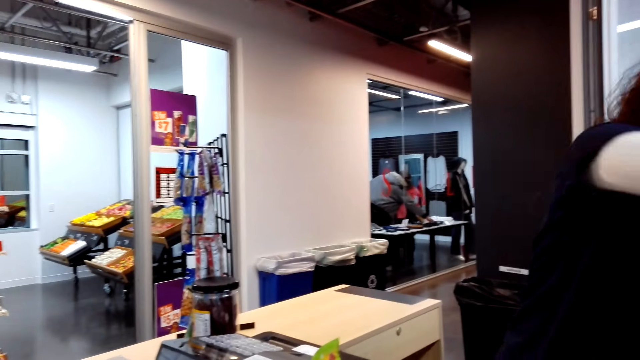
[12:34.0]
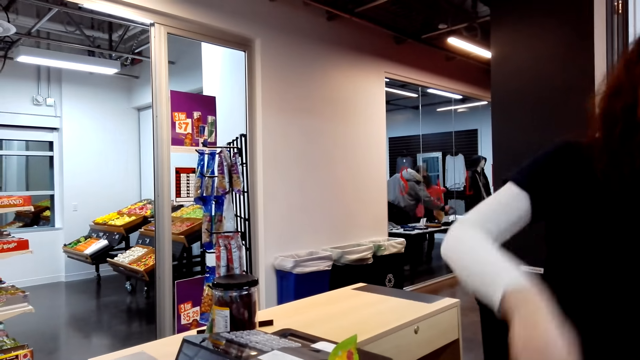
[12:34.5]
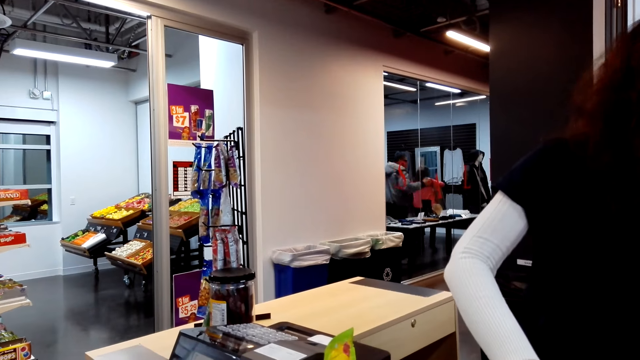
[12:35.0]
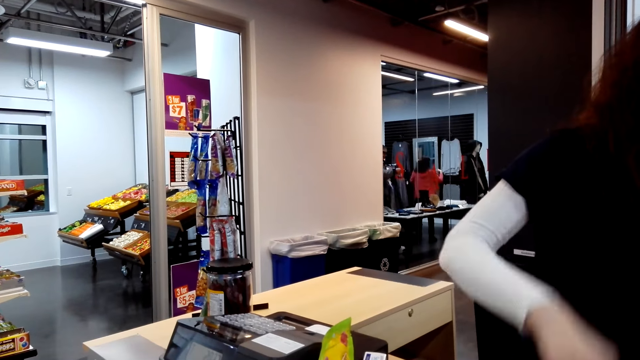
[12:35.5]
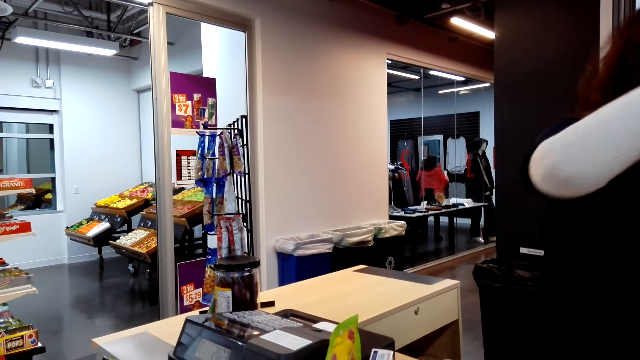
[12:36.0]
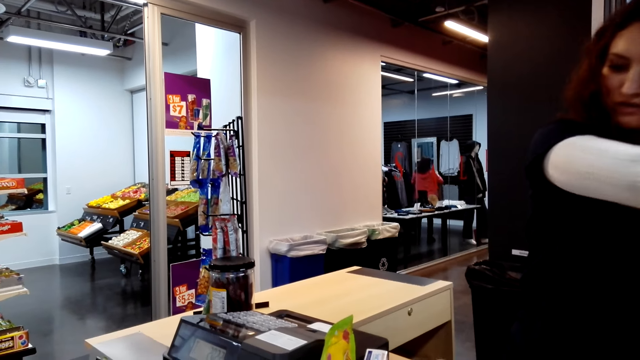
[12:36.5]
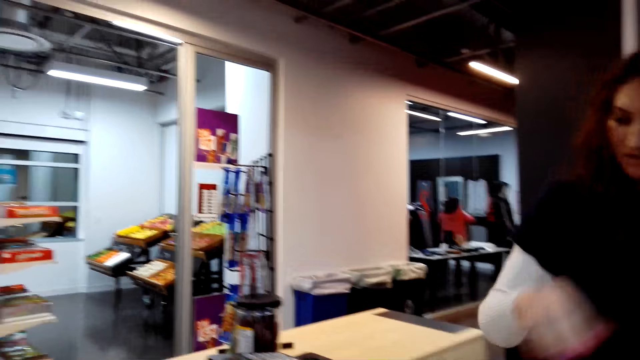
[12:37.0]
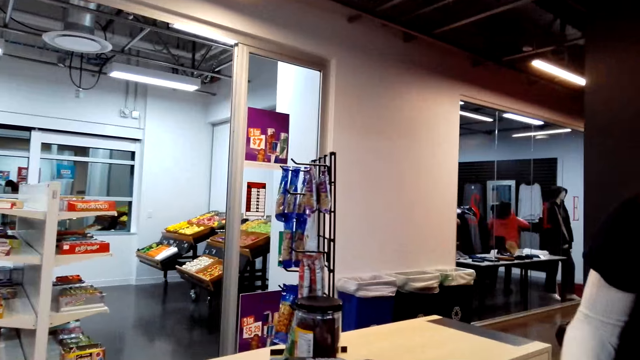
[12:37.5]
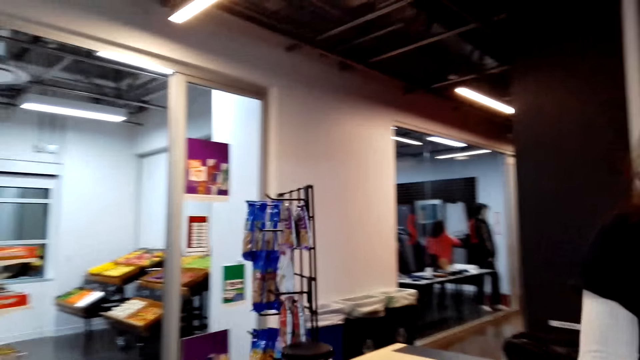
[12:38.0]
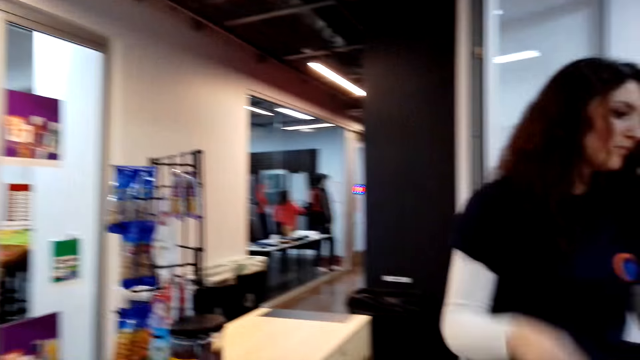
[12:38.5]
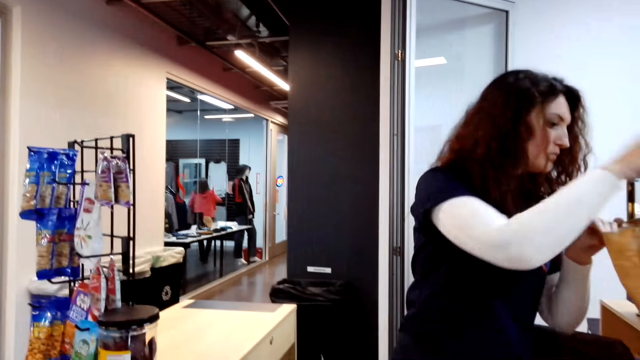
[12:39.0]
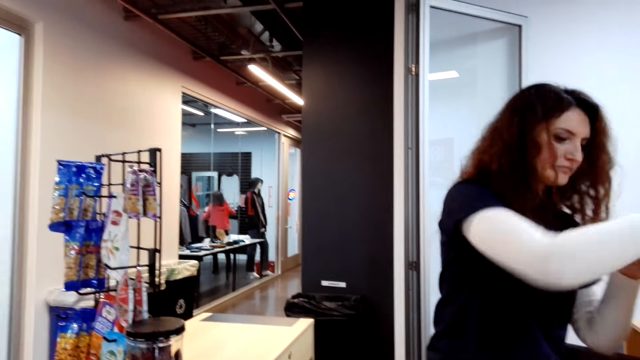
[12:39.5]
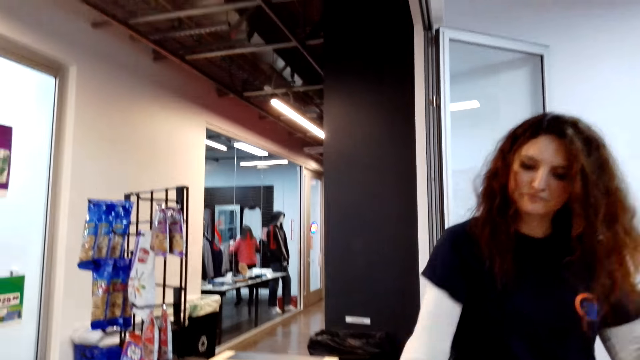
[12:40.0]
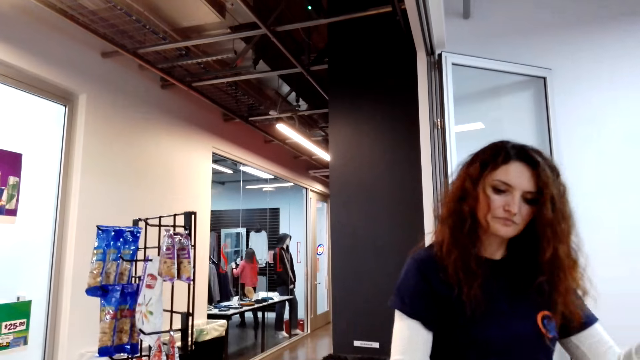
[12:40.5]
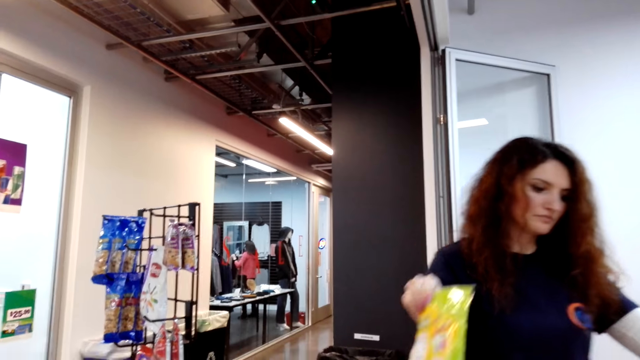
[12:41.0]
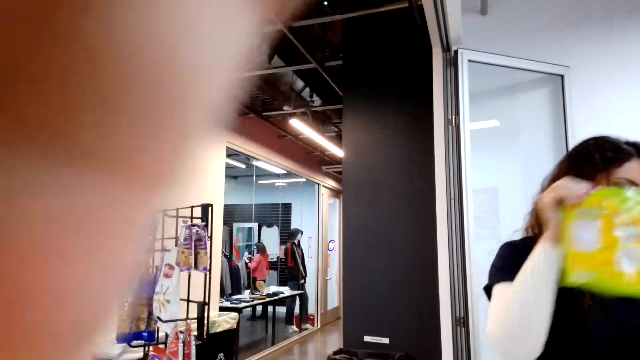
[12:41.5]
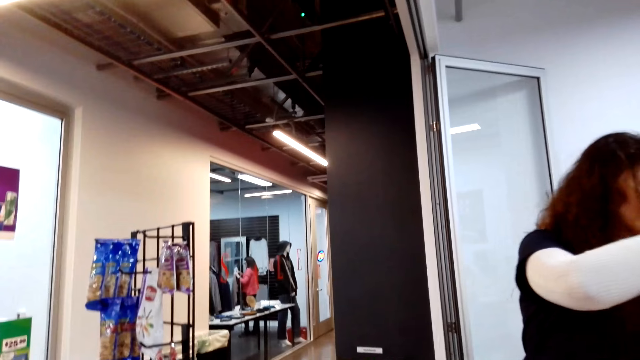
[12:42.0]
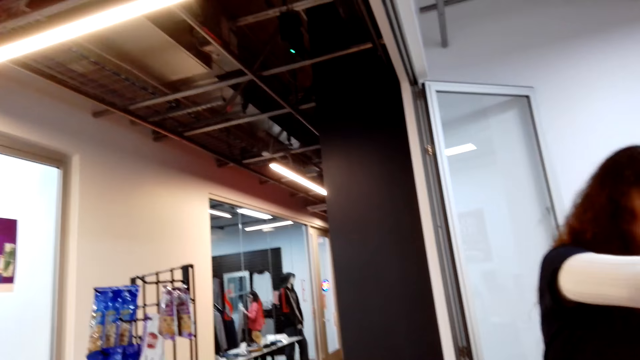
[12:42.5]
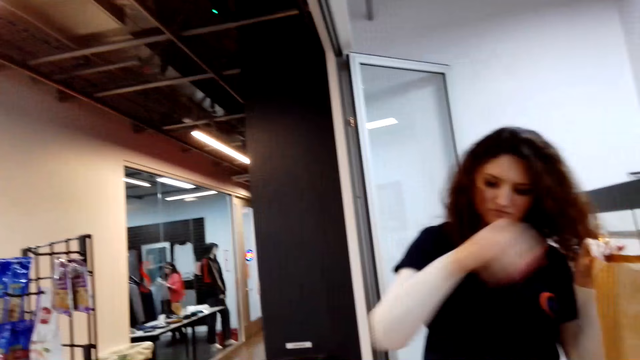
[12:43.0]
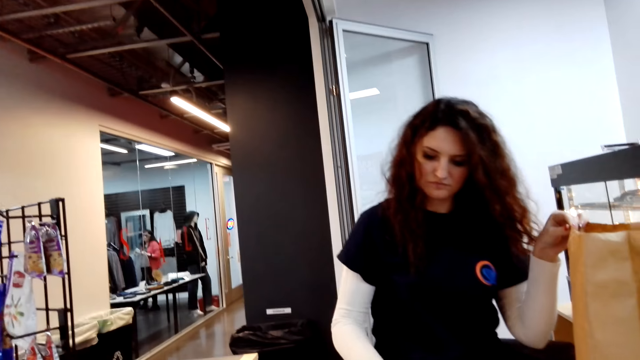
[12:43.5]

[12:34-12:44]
The cashier picks up a packet of snacks. The cashier picks up another packet of snacks and puts the packet of snacks in the paper bag. The cashier picks up another packet of snacks. The camera wearer lifts up the left hand.

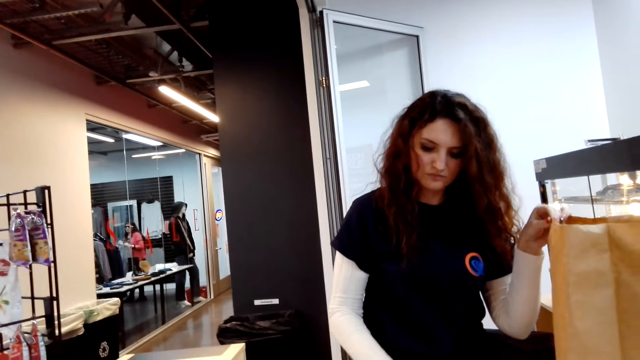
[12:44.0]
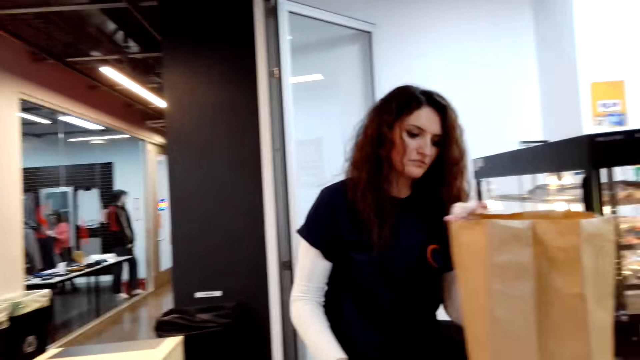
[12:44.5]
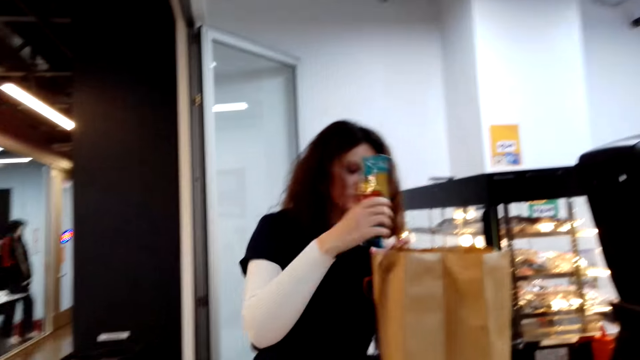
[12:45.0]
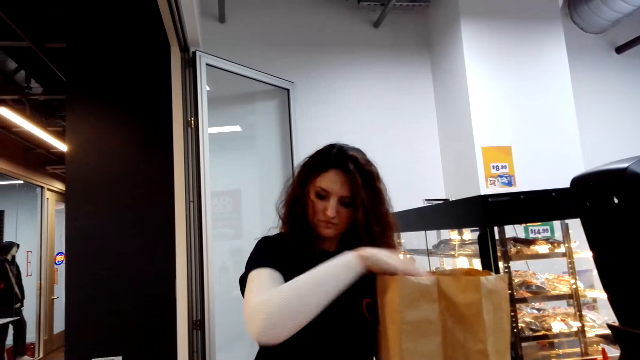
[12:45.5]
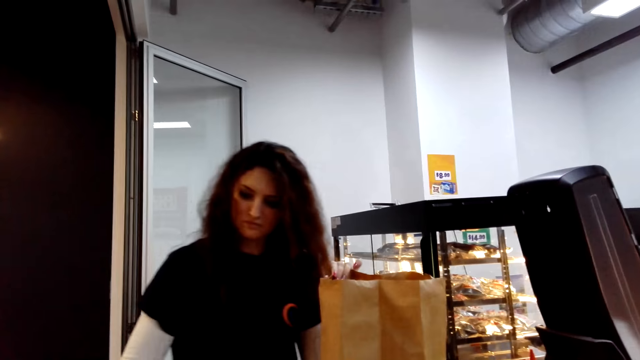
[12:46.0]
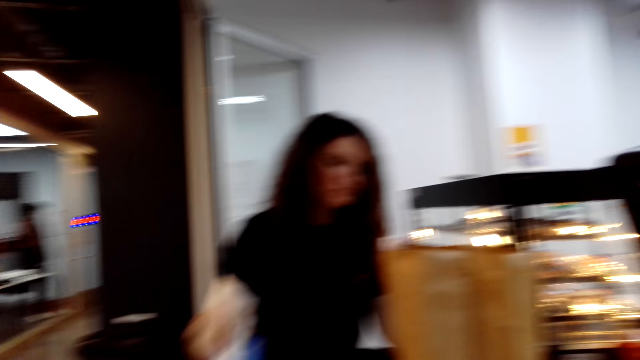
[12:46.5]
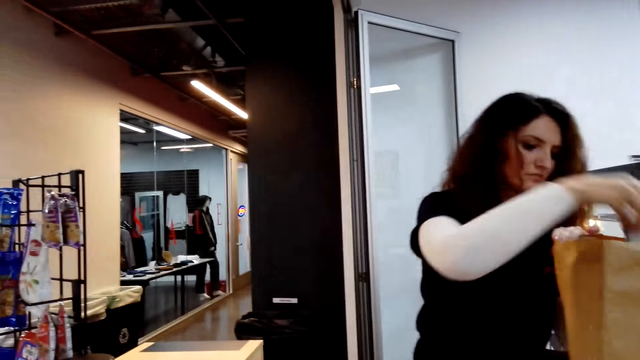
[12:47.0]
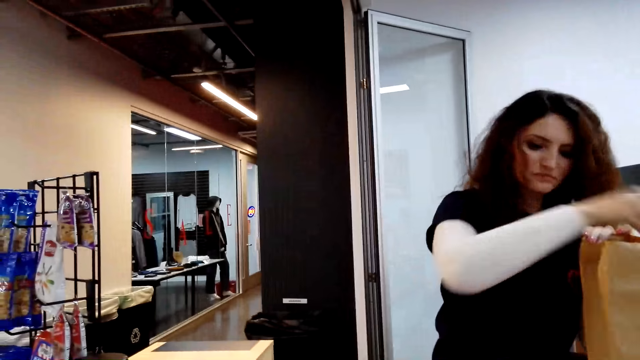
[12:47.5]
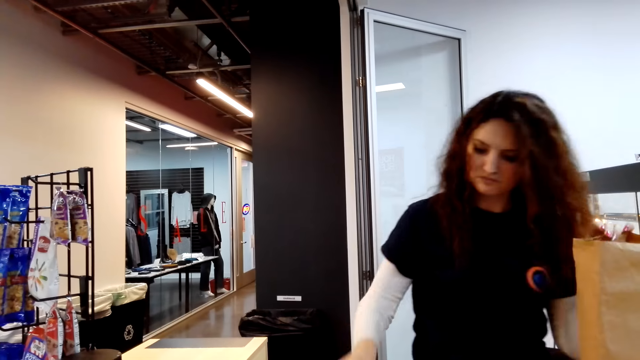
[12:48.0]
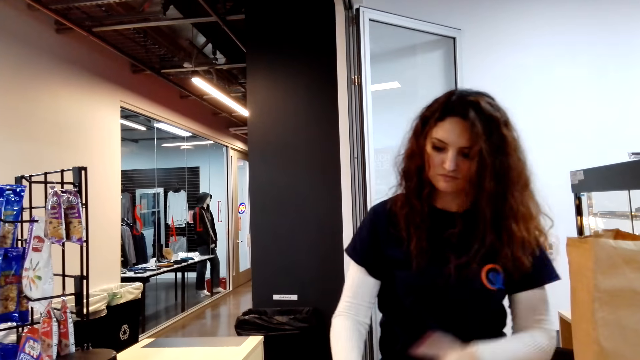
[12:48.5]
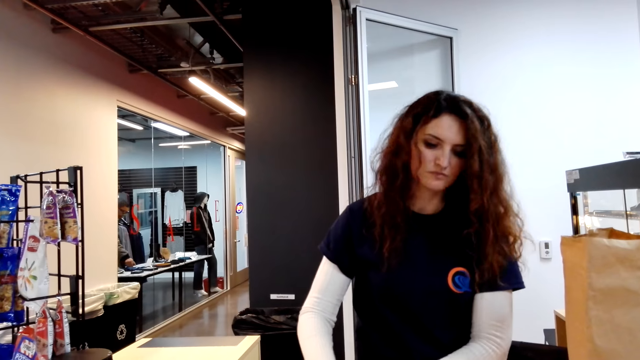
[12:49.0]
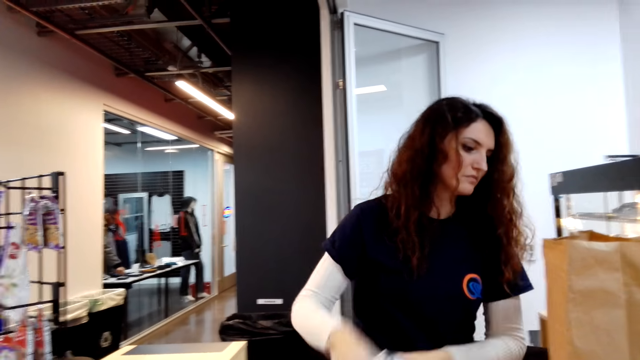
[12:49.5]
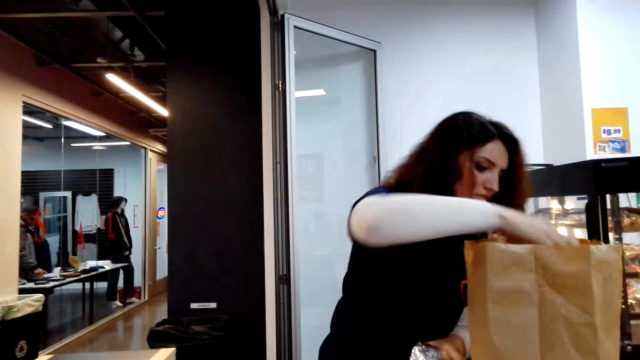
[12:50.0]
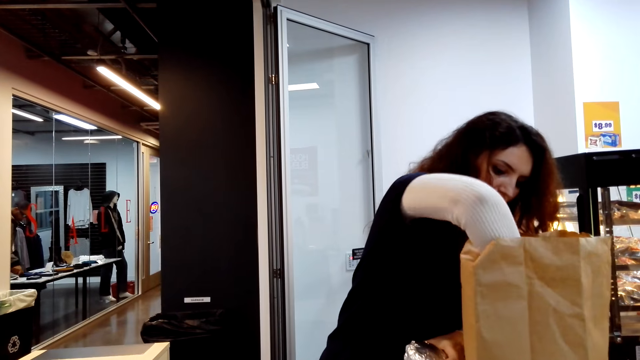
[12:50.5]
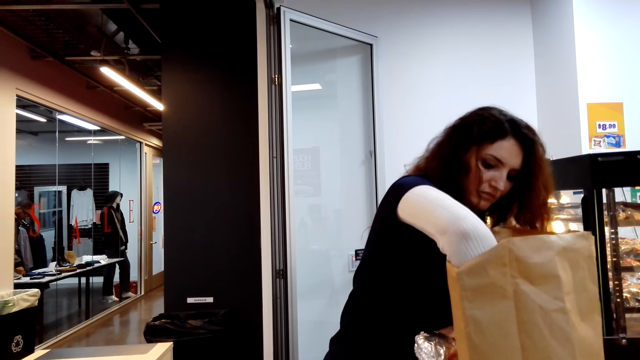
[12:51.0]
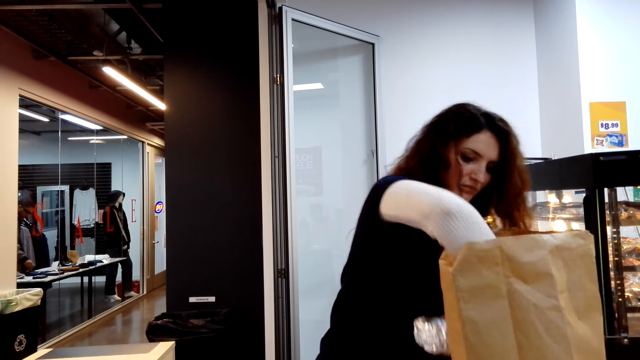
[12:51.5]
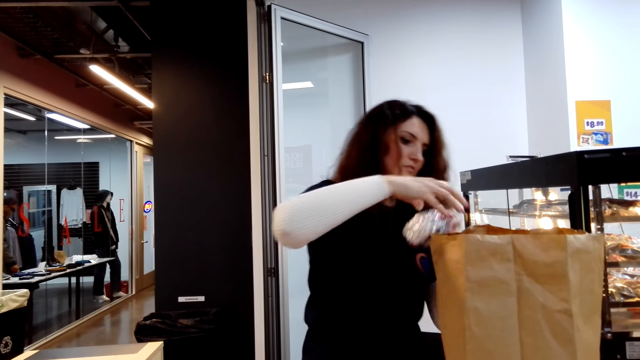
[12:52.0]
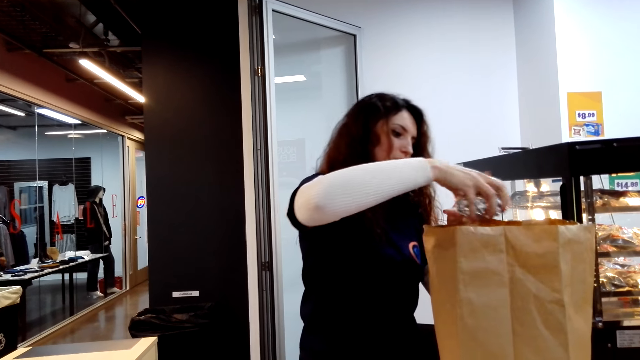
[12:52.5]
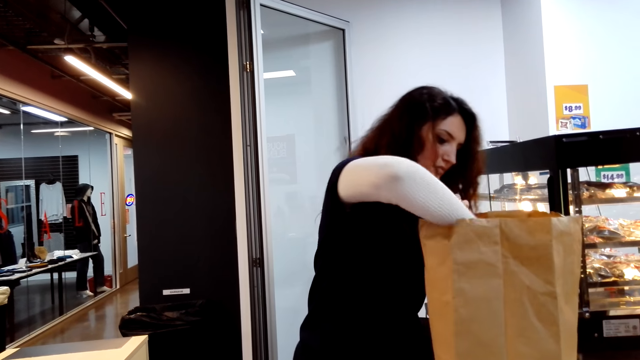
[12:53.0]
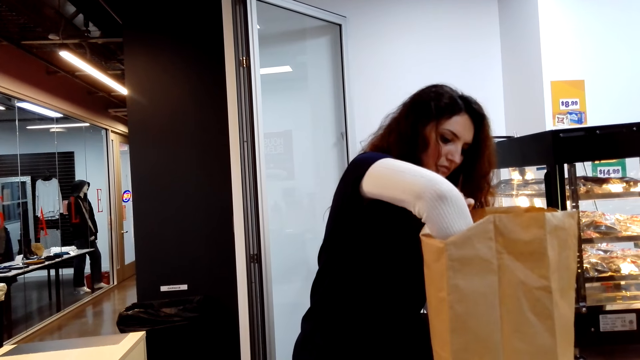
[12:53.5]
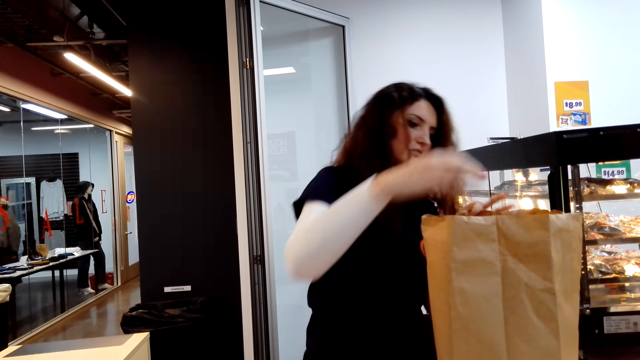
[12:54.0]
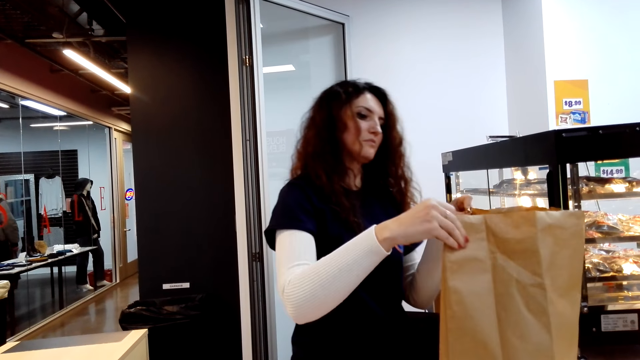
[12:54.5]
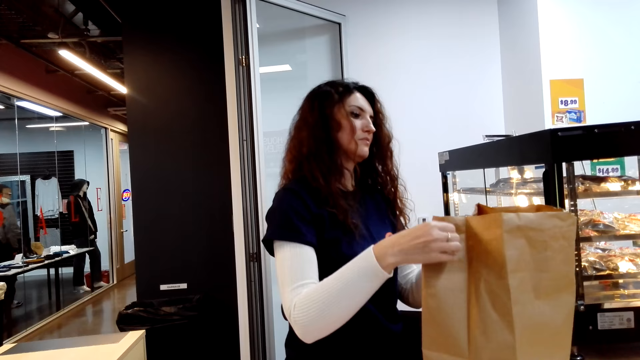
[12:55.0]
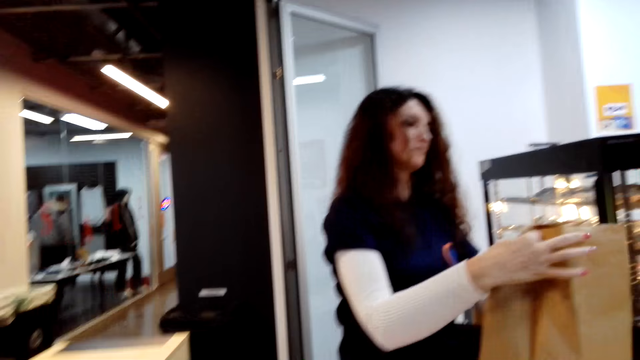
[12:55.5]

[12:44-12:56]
The cashier picks up two packets of snacks and puts the packets in the paper bag. The cashier picks up a carton and puts the carton in the paper bag. The cashier picks up two wrapped aluminum foils, puts a wrapped aluminum foil in the paper bag and puts another wrapped aluminum foil in the paper bag. The cashier lifts the paper bag.
